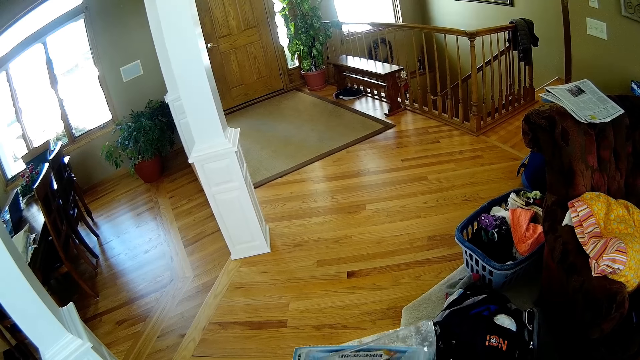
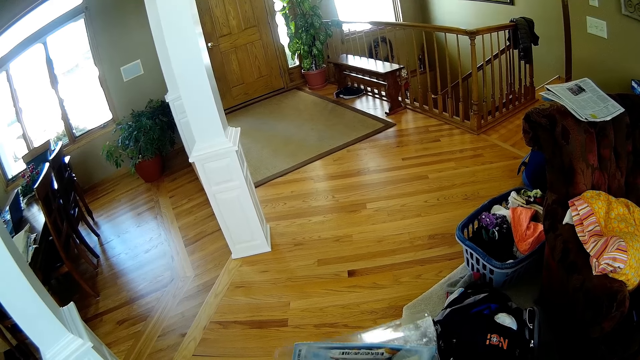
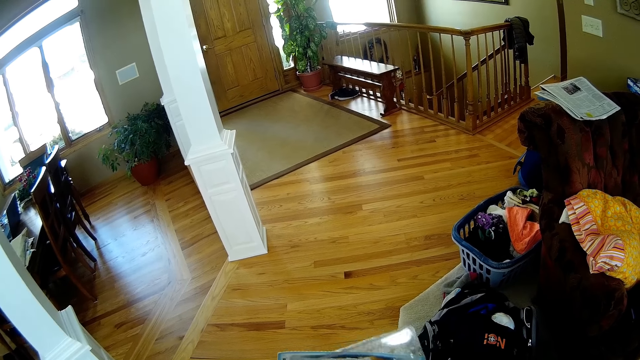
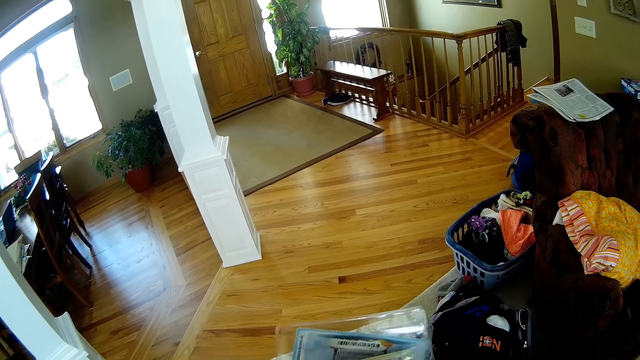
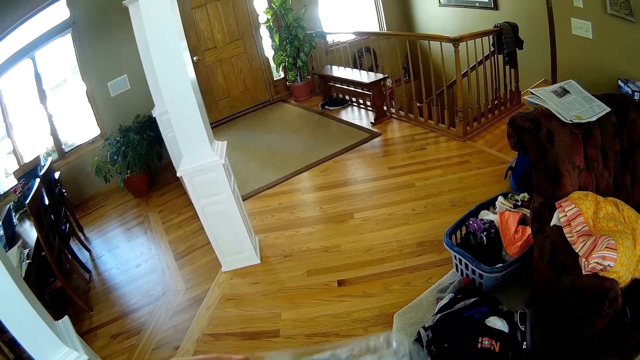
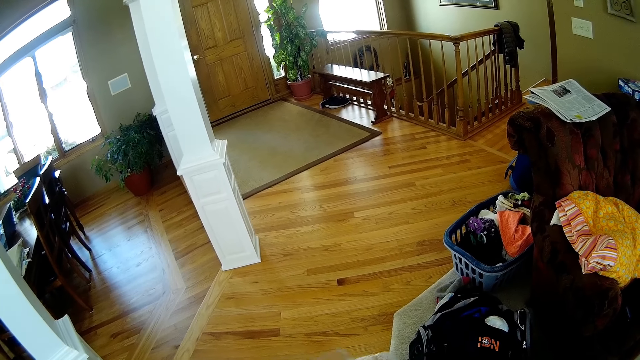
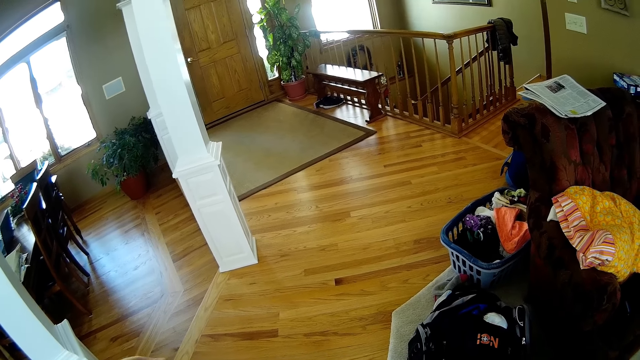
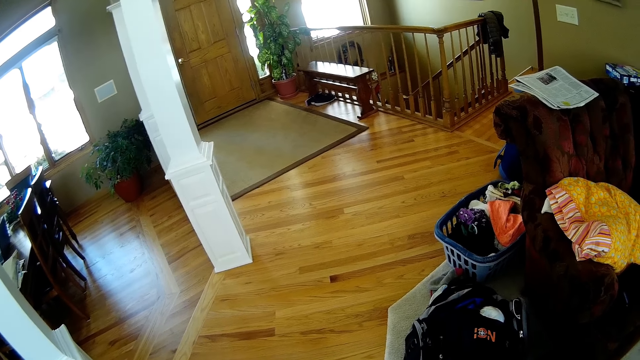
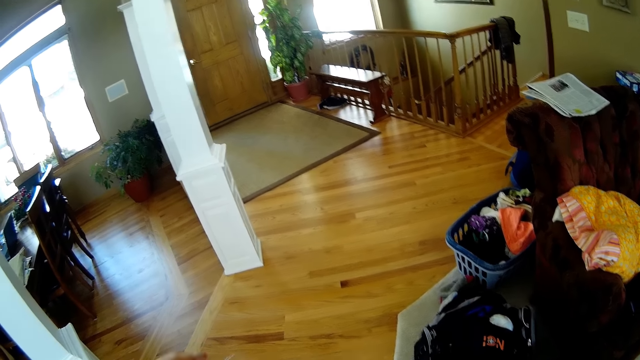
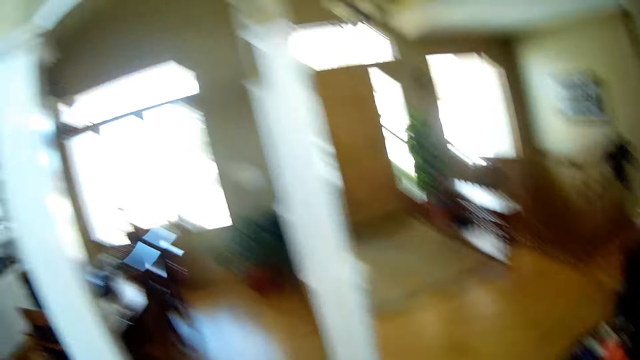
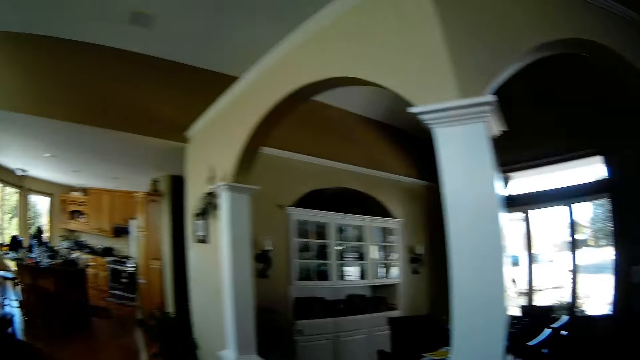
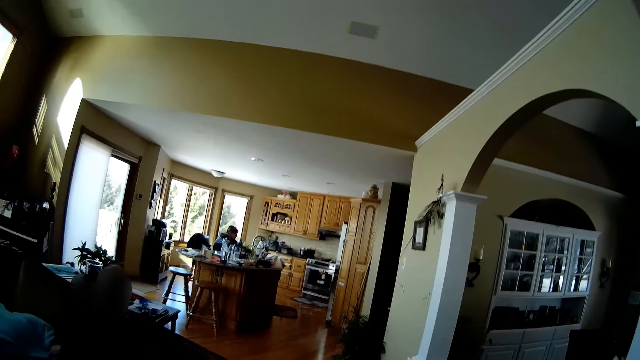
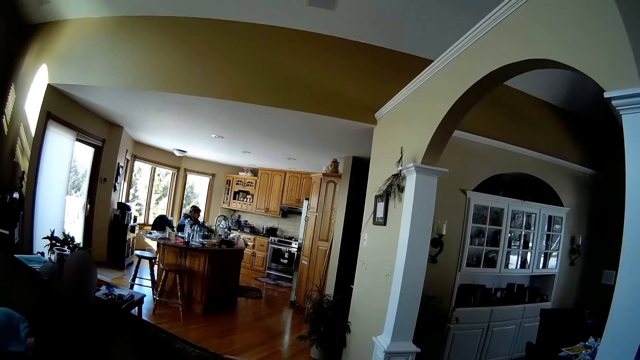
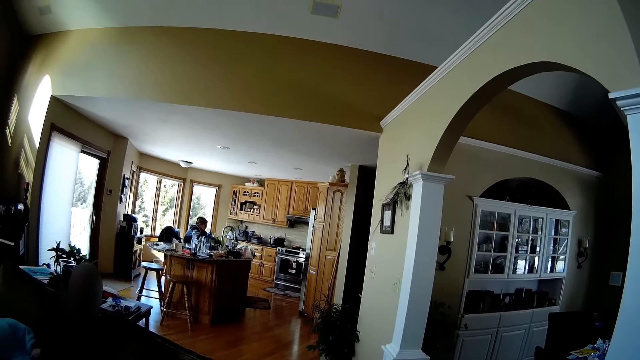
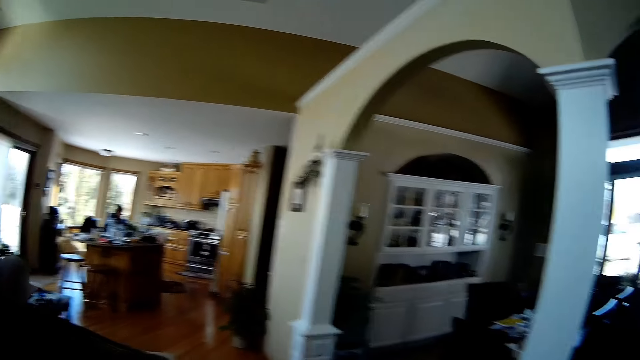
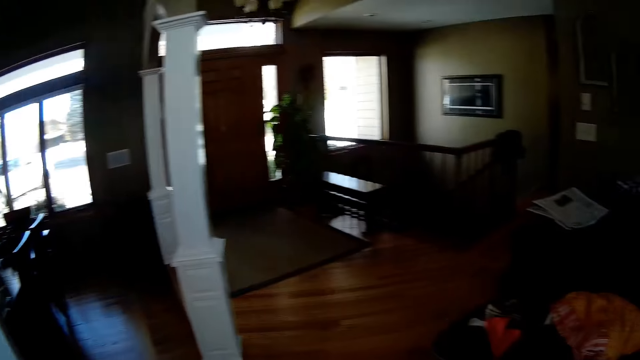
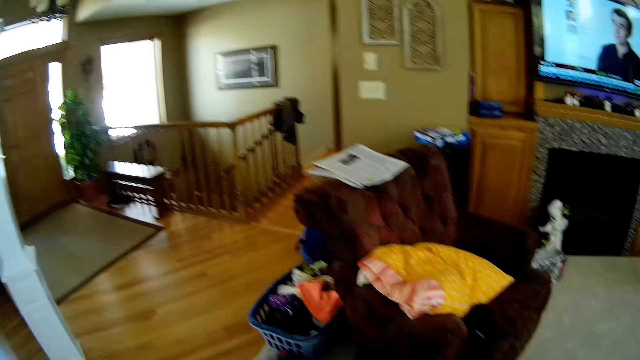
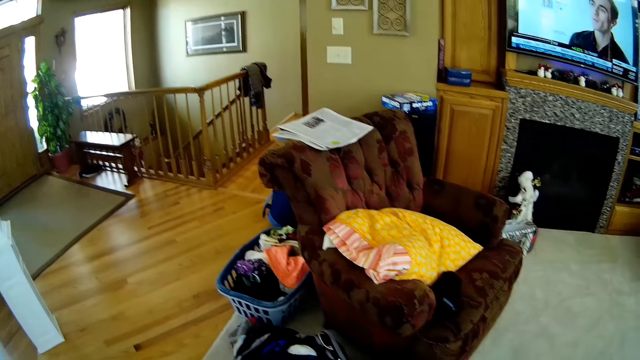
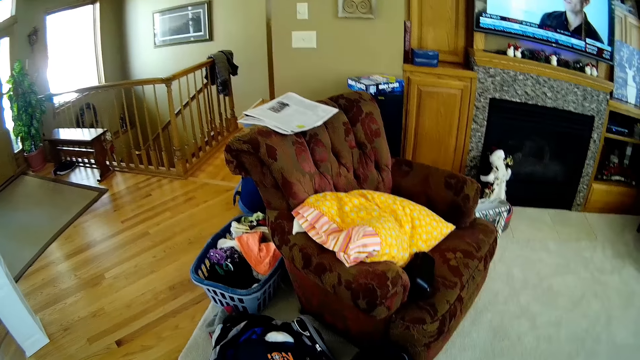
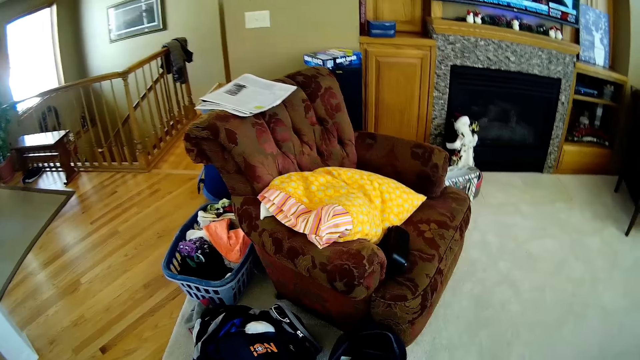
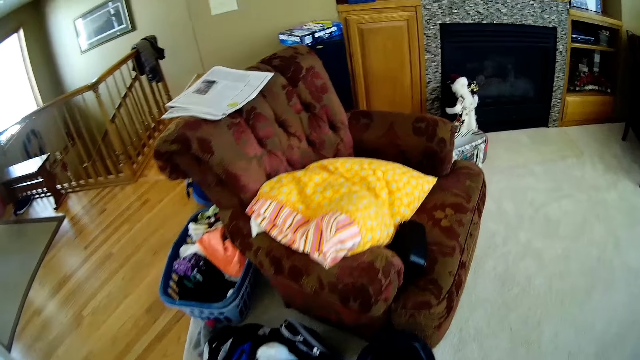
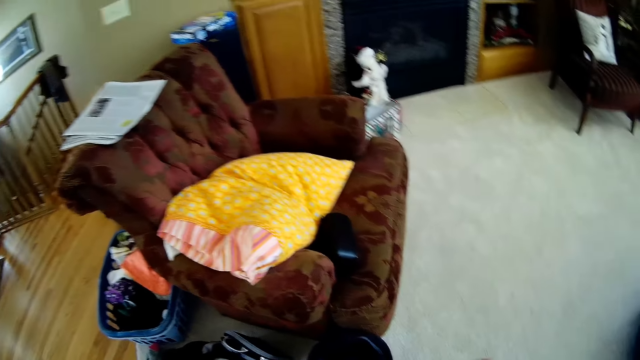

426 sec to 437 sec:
The camera wearer holds the package. They flip the package. They look around.

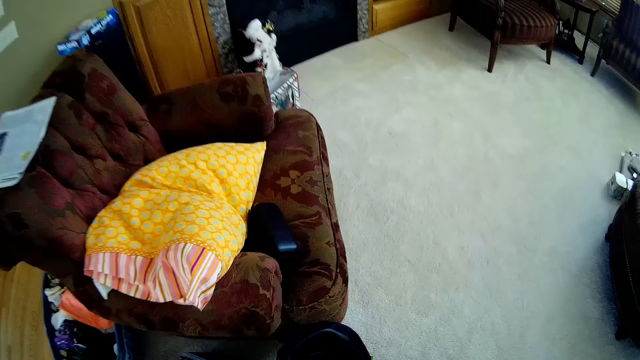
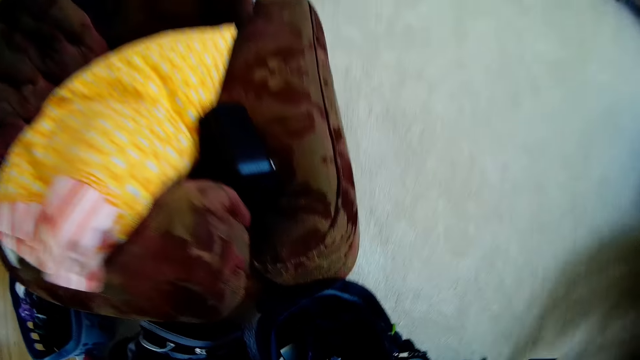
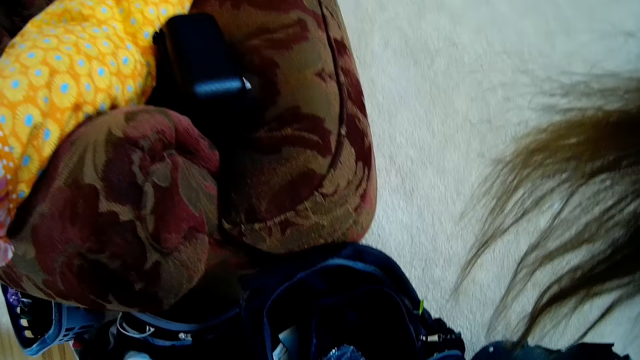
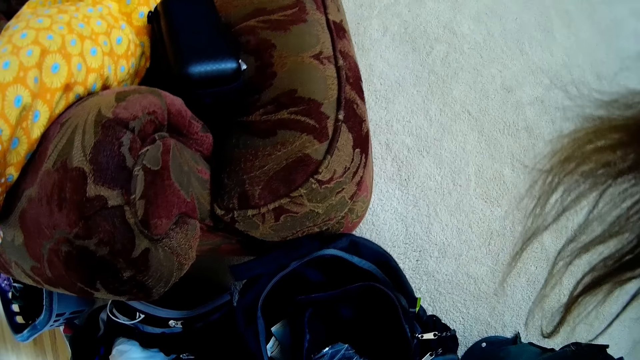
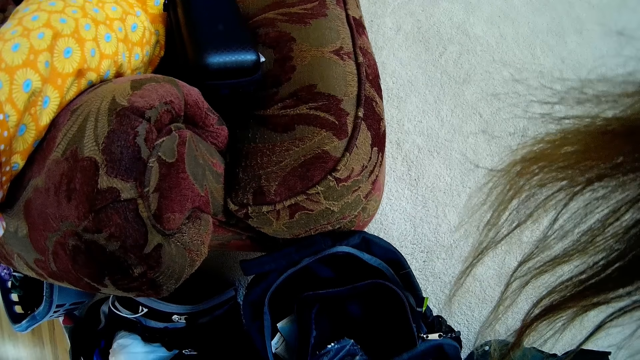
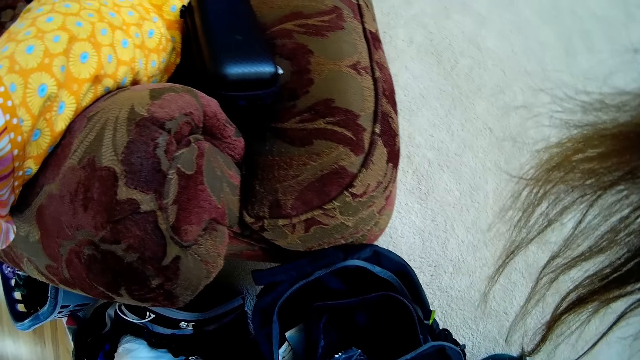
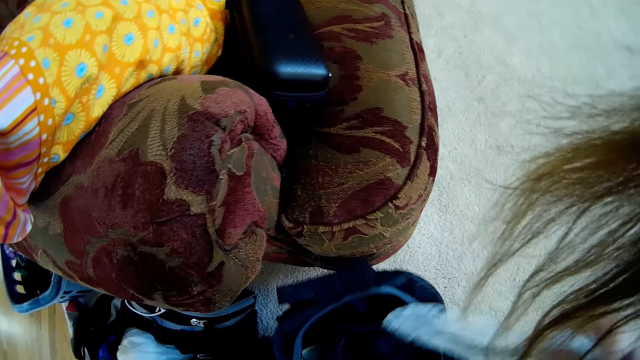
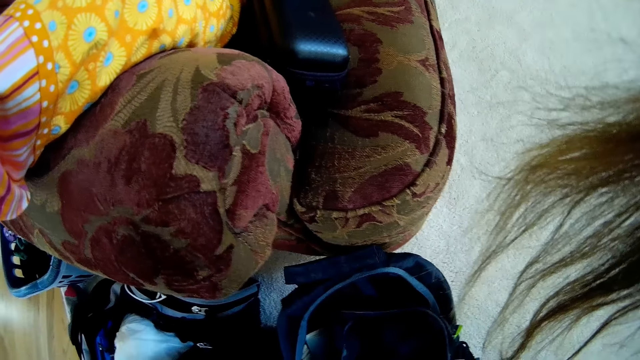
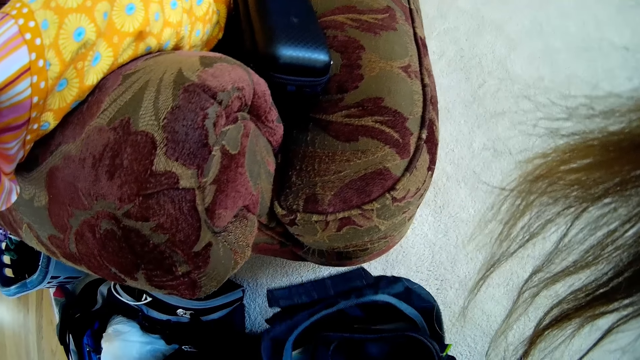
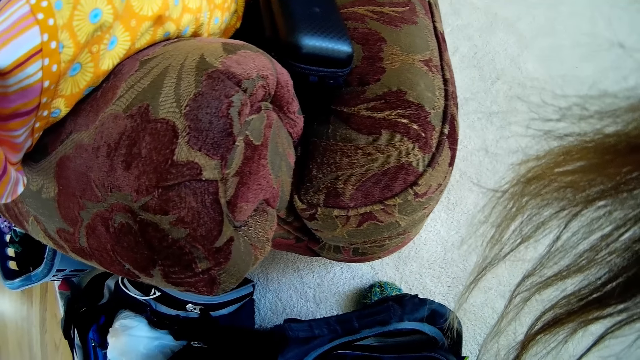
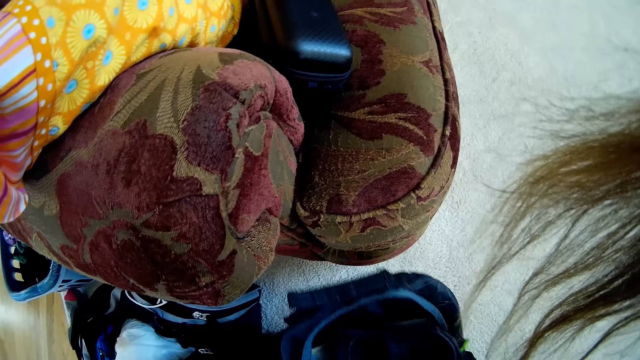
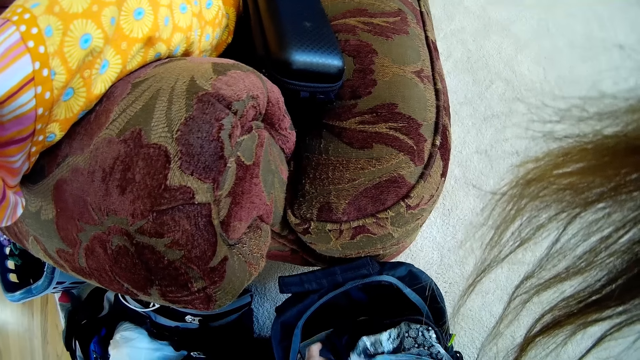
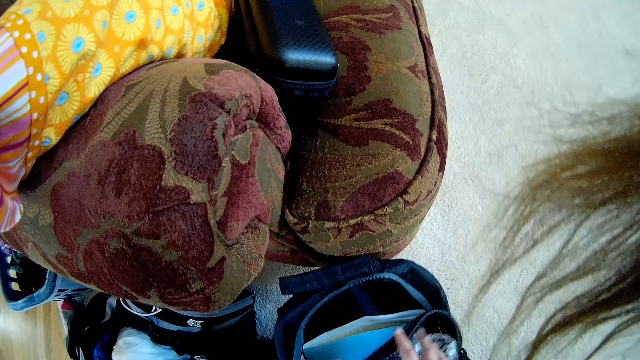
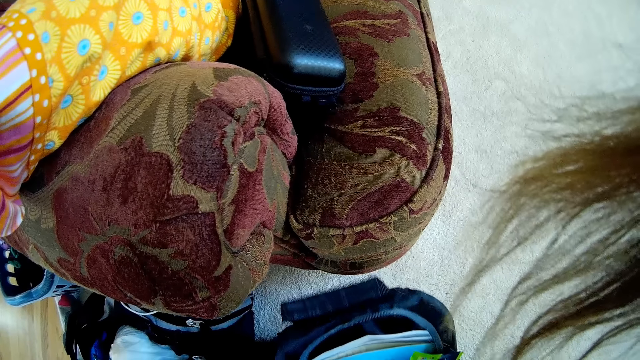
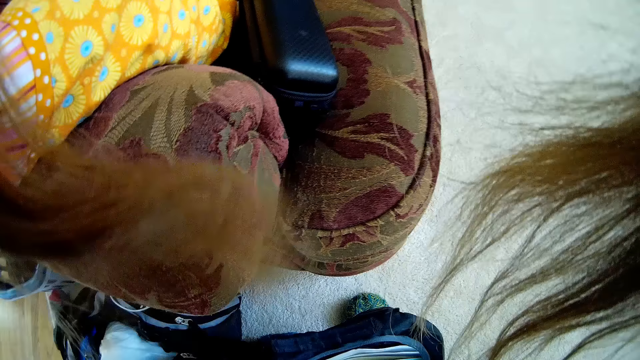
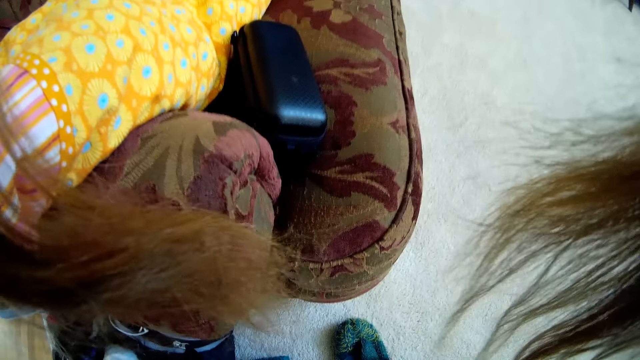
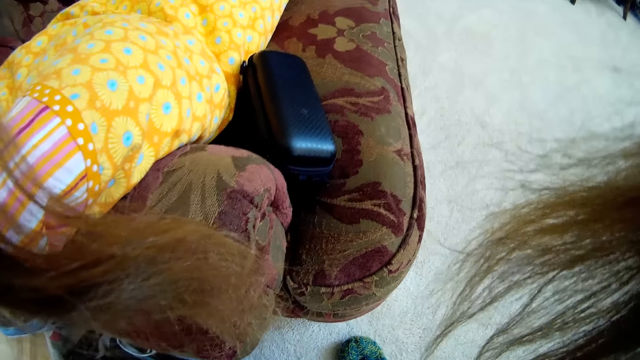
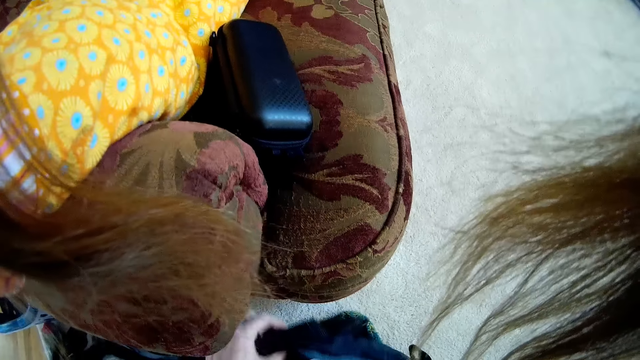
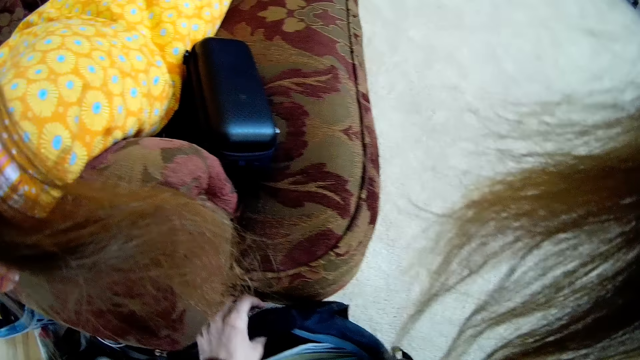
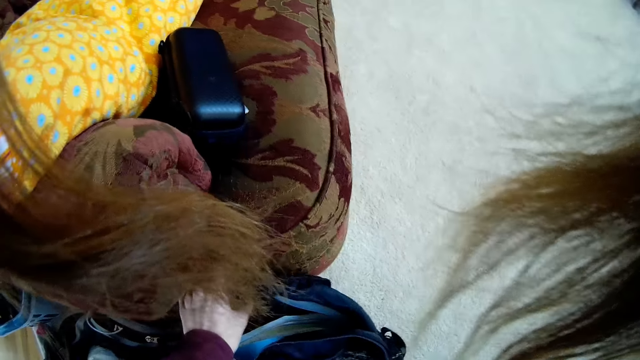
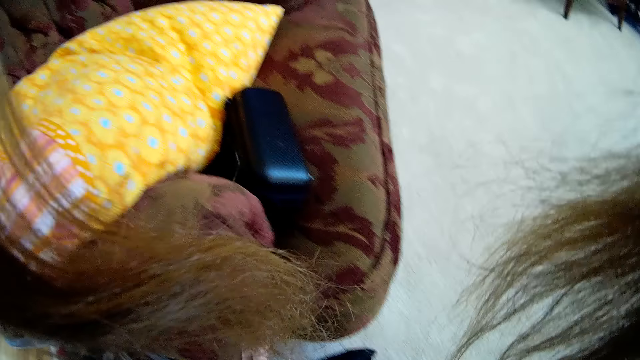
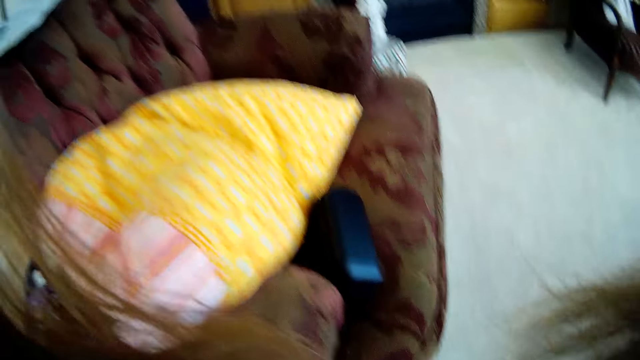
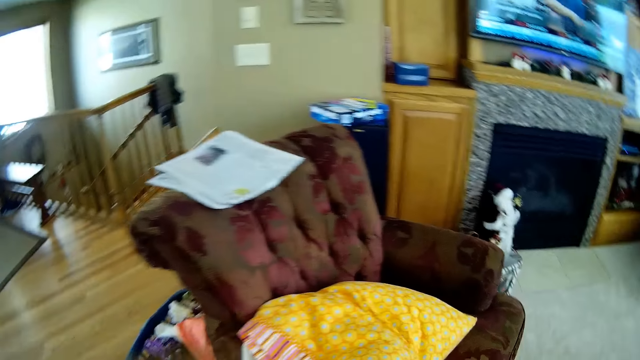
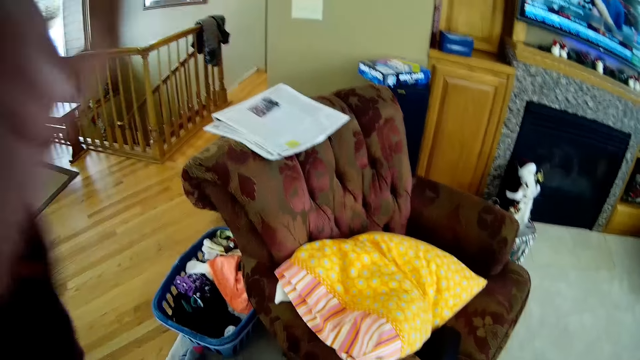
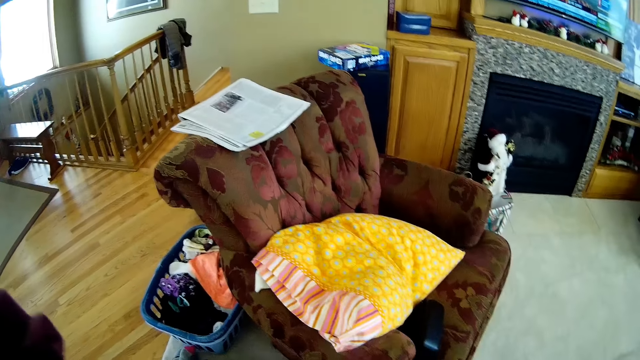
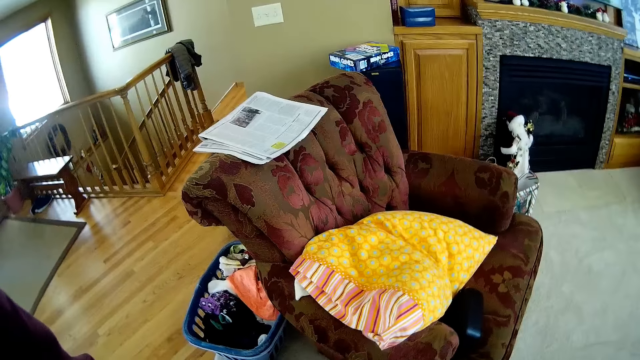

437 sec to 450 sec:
The camera wearer holds a bag. She puts the paper in the bag with her right hand. She searches through the bag with both hands. She flips in the bag. She checks in the bag. She adjusts her hair with her left hand. She lifts her right hand.
